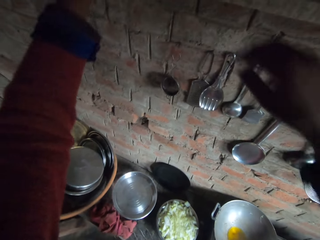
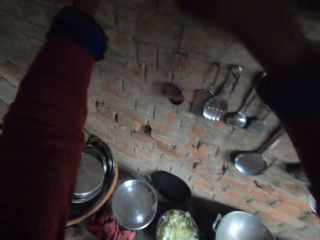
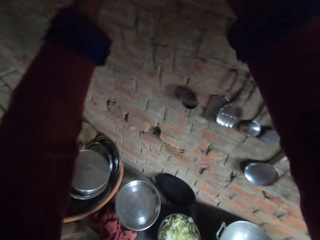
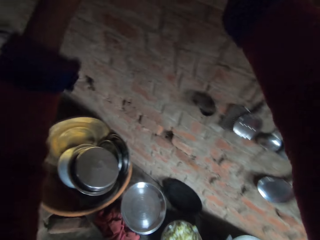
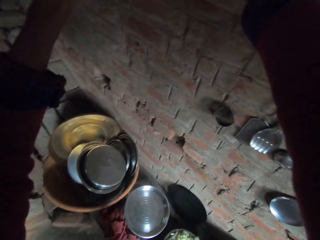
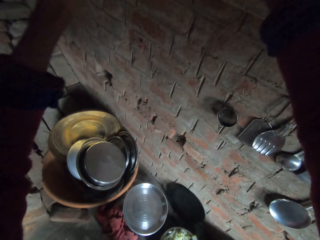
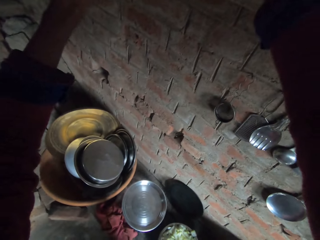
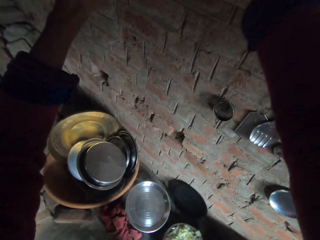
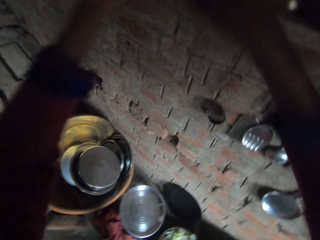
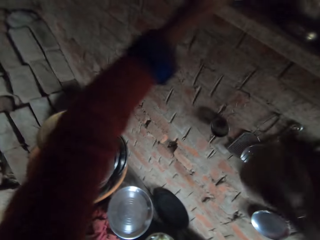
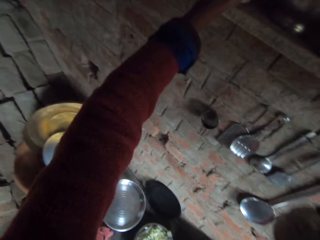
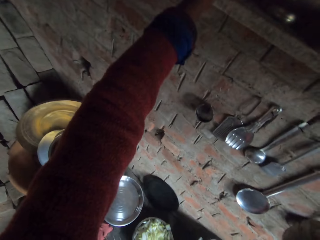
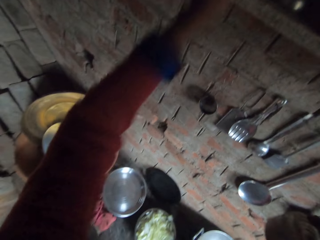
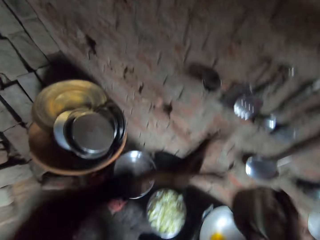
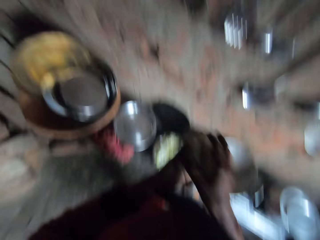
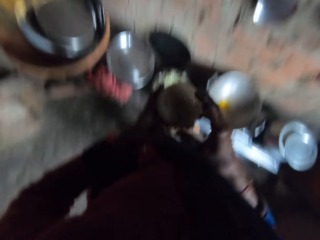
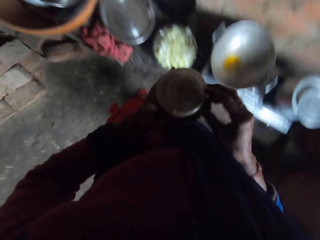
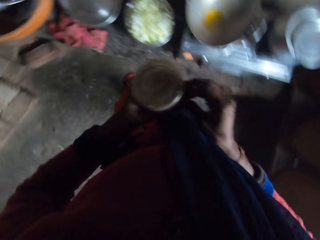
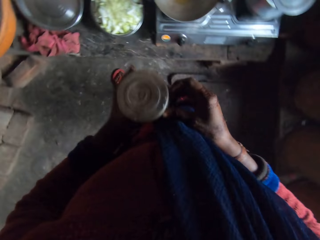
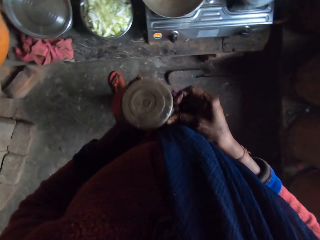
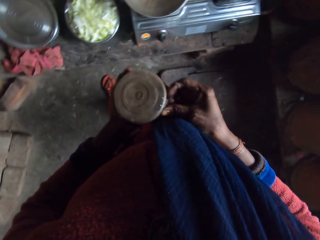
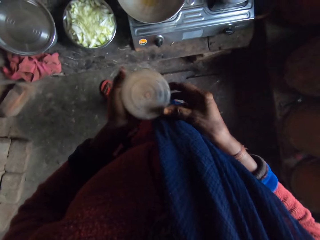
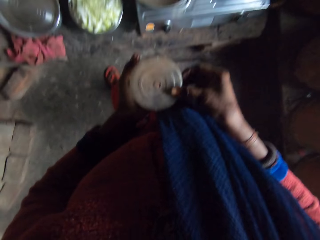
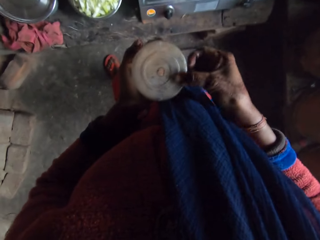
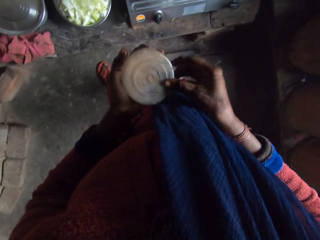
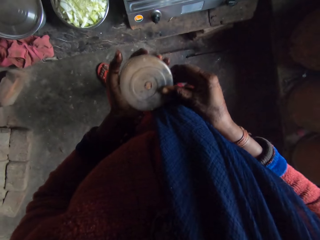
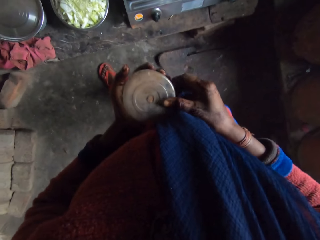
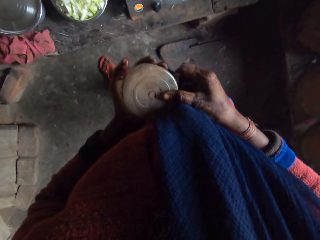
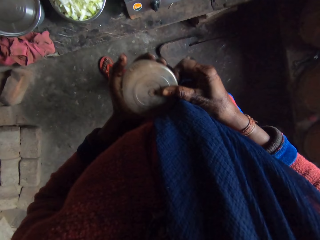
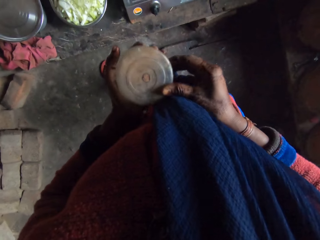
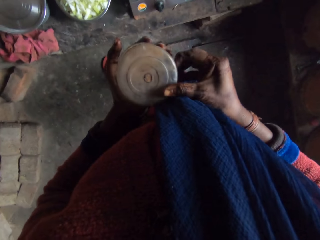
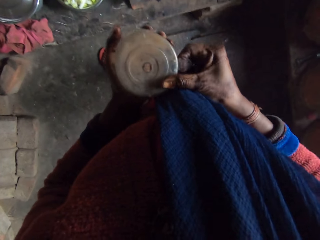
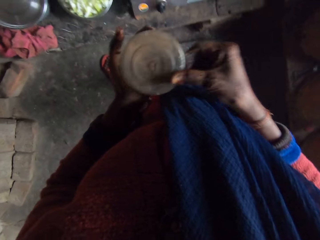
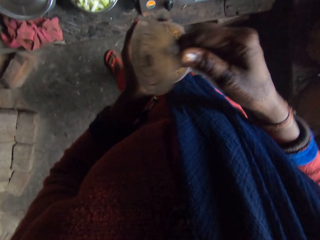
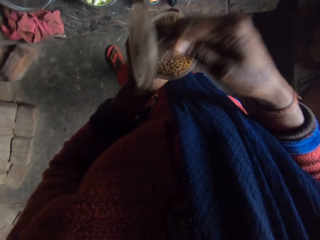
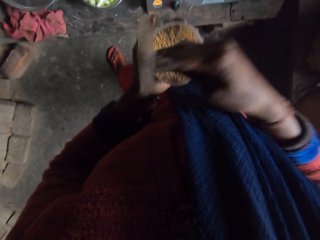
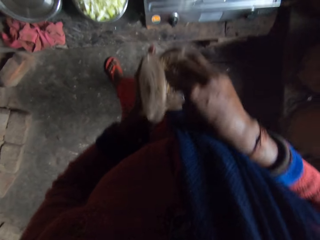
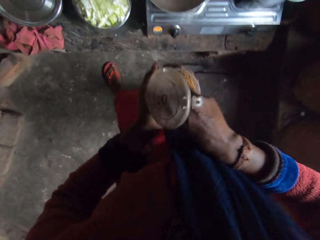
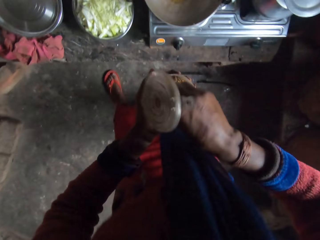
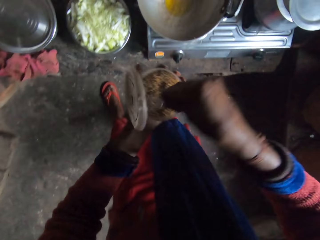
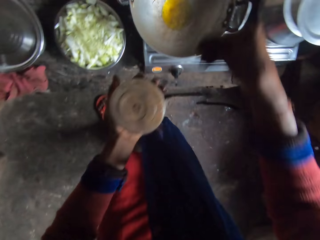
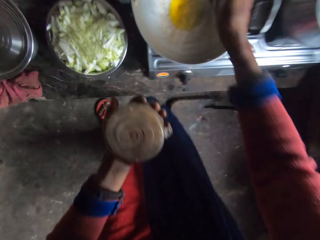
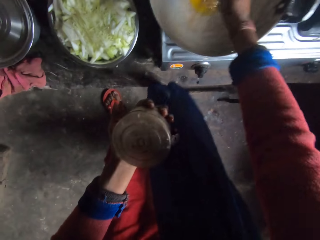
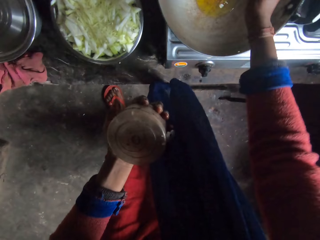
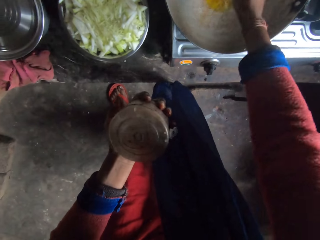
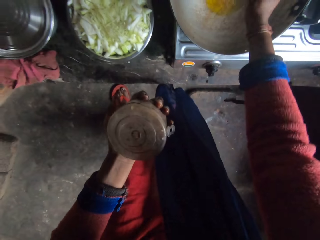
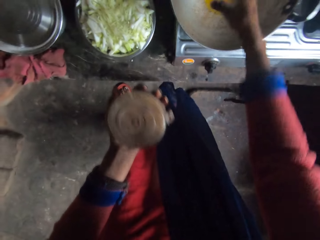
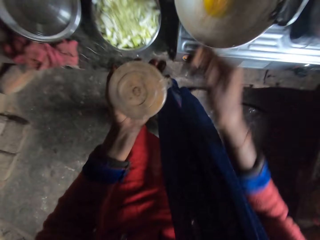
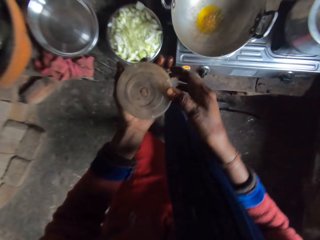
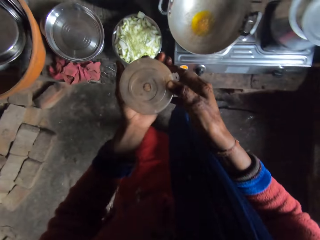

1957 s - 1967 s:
The camera wearer picks up a container from a shelf. They remove the container cover. They take some spice, cardamom, from the container. They put the spice into the pan.

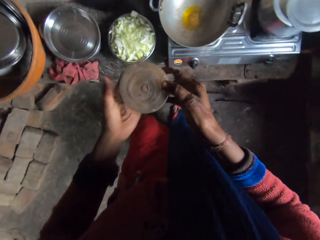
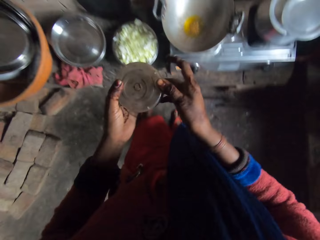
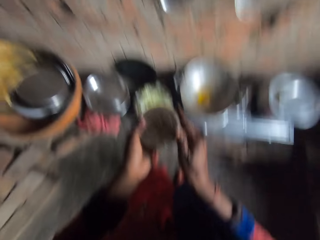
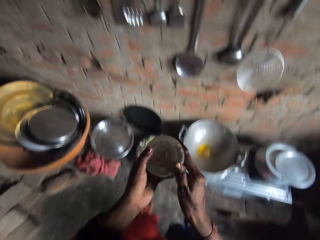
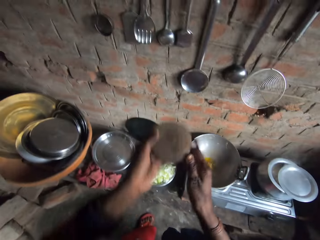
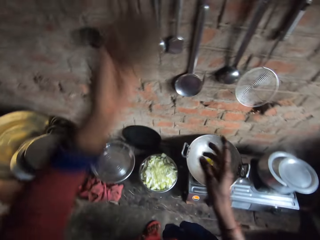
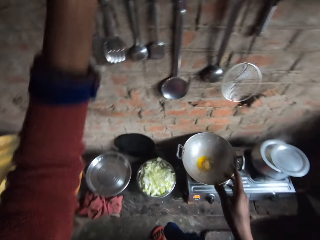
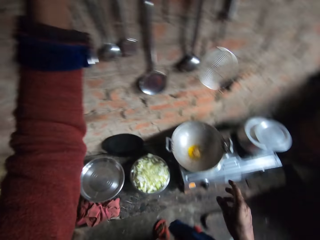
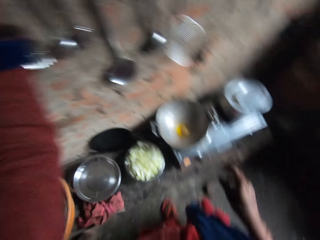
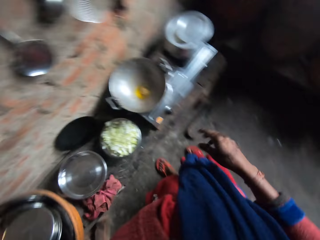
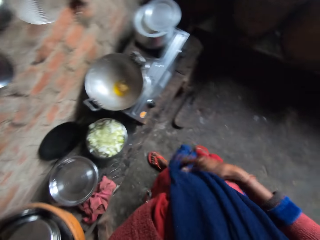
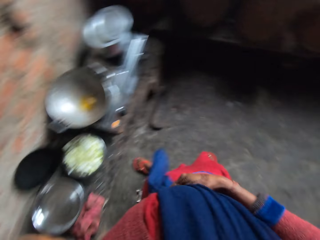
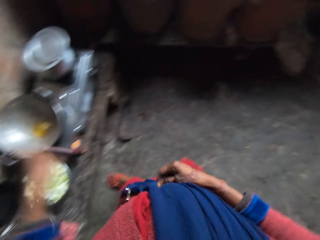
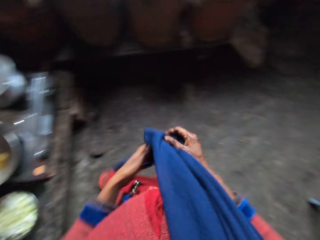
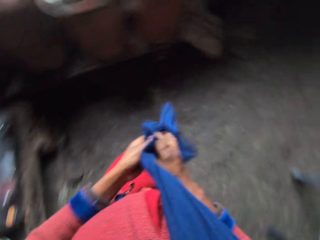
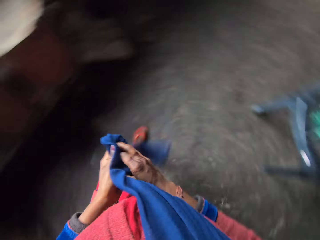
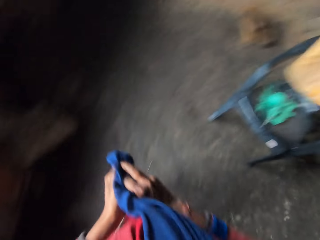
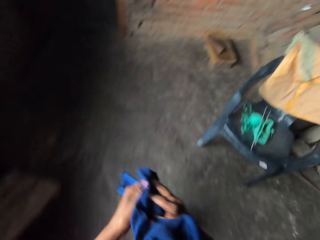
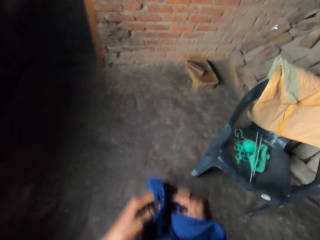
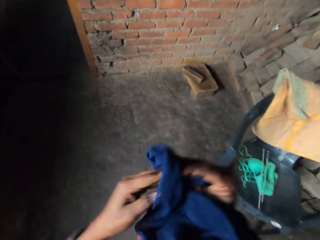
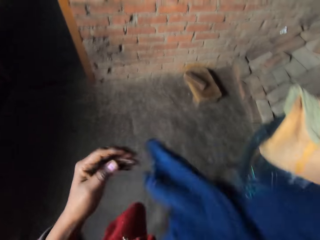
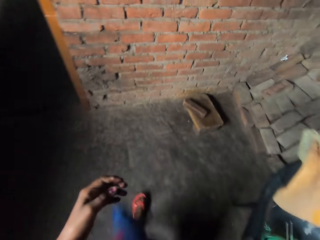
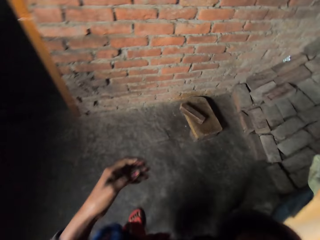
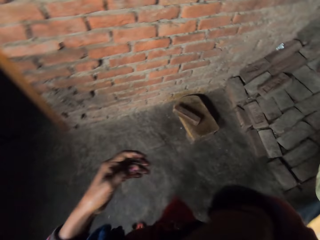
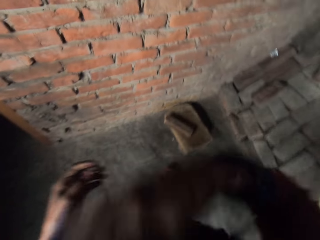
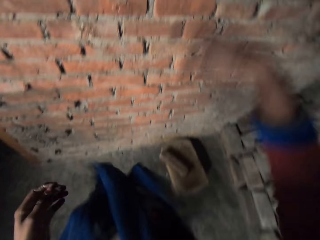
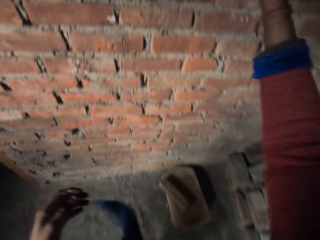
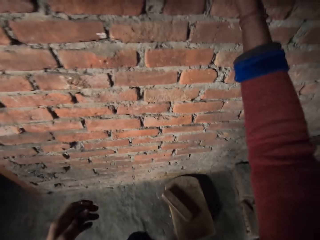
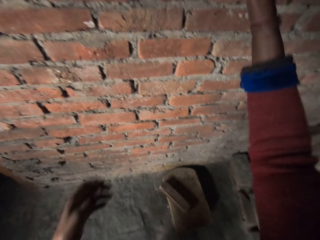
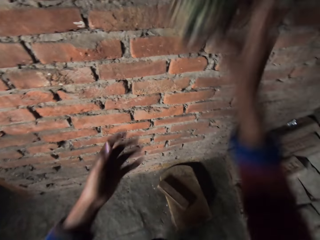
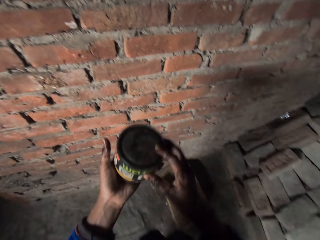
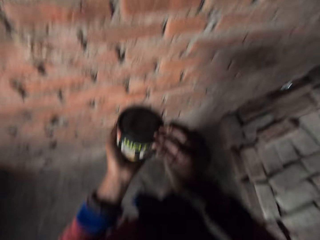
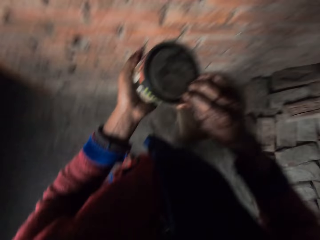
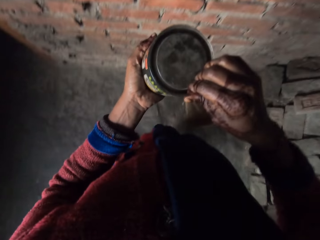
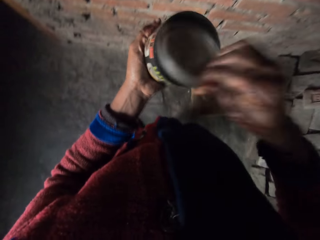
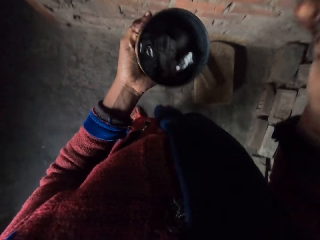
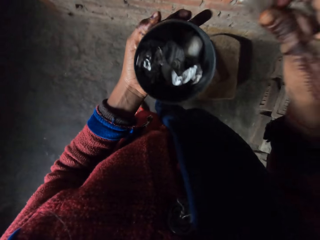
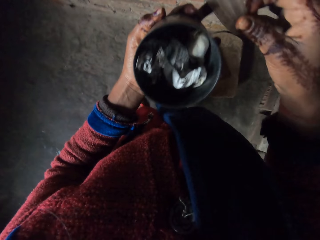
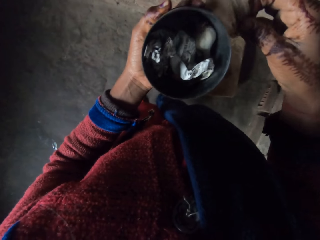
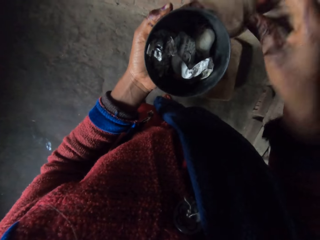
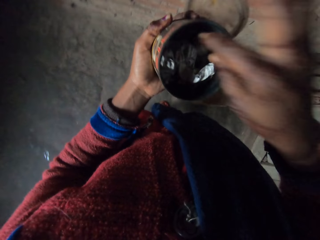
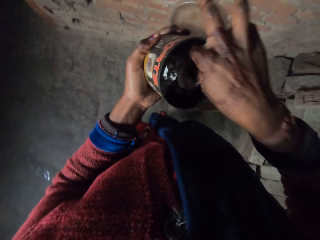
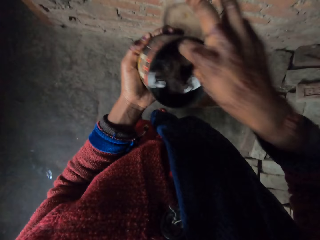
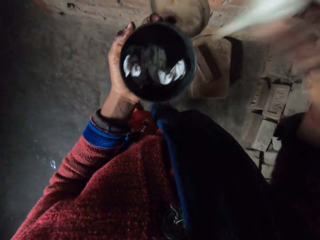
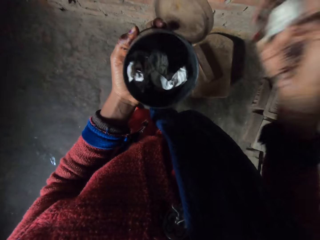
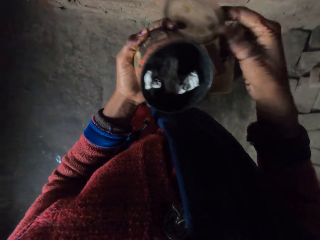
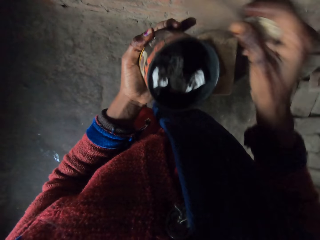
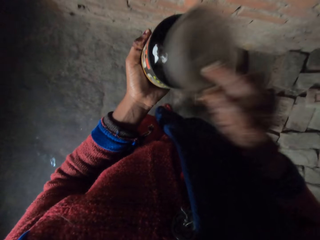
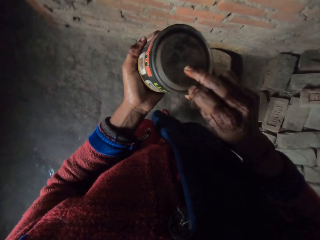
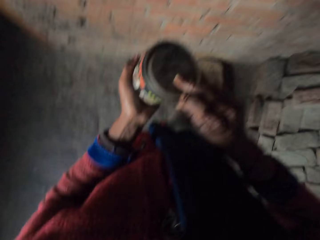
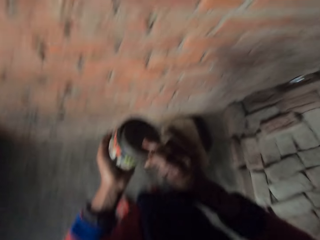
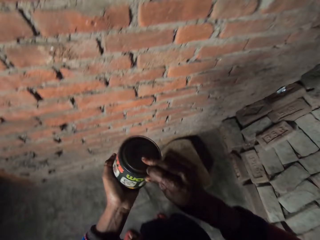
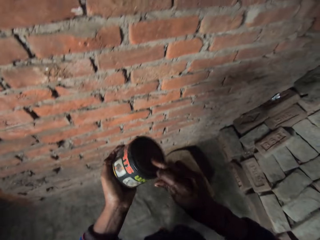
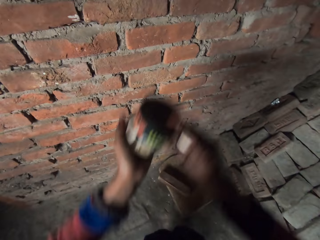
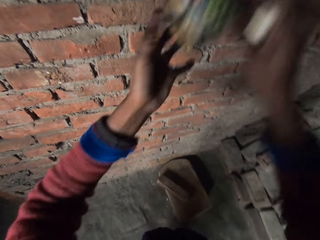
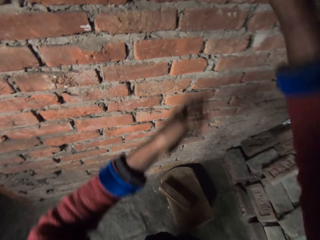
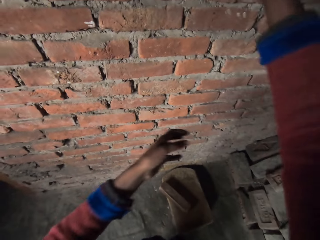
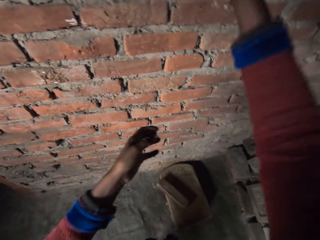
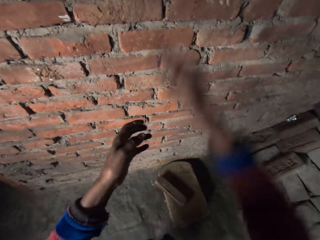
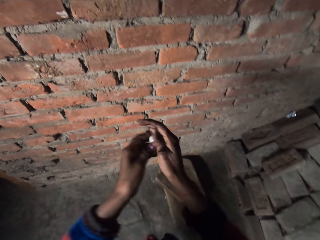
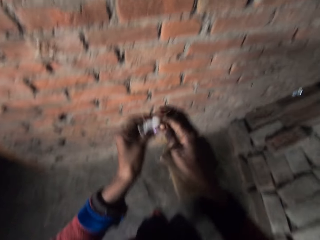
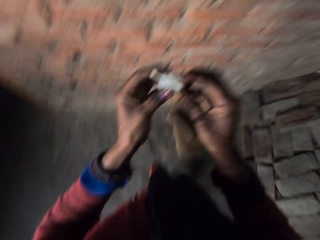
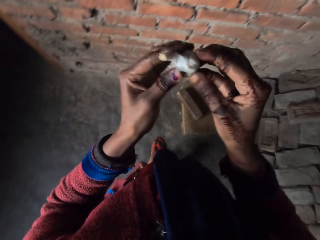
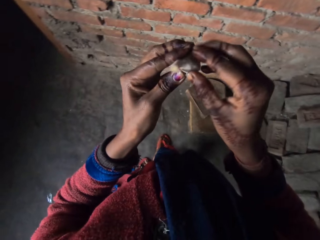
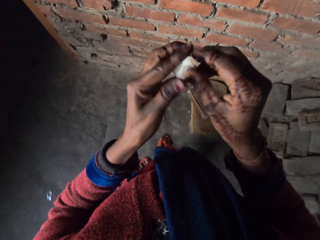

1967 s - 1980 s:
The camera wearer closes the container. She puts the container on the shelf. She cleans her hands with her scarf. She walks around the kitchen. She takes a container from a rack. She opens the container. She takes garlic from the container. She closes the container using the lid. She puts the container on a shelf.
